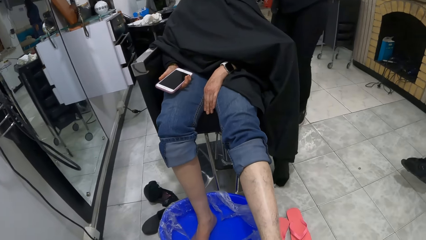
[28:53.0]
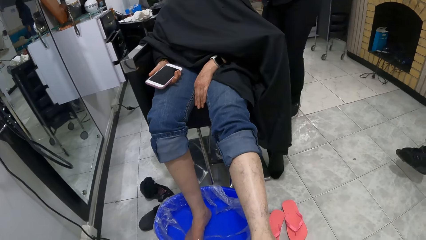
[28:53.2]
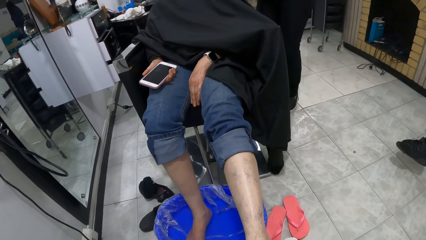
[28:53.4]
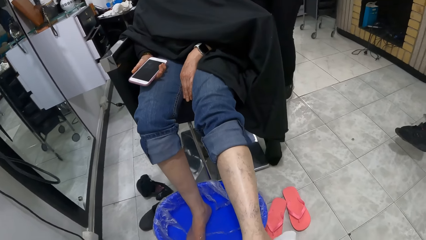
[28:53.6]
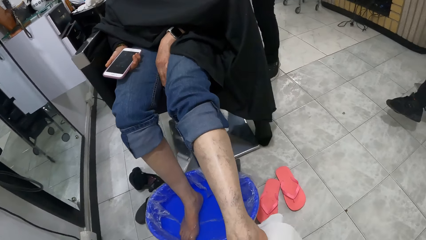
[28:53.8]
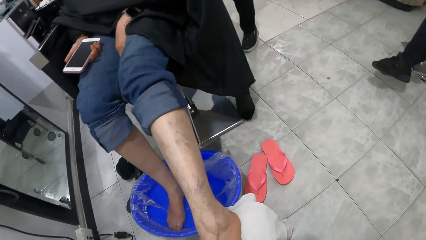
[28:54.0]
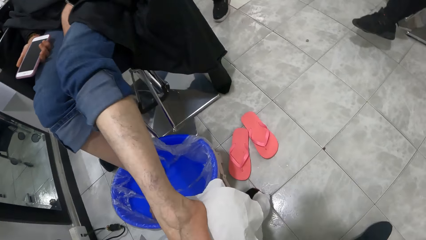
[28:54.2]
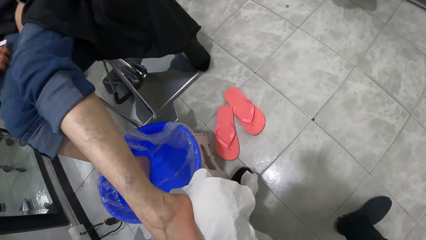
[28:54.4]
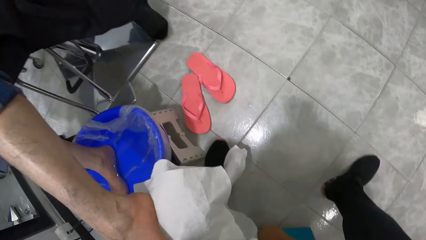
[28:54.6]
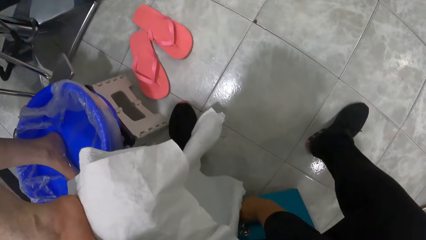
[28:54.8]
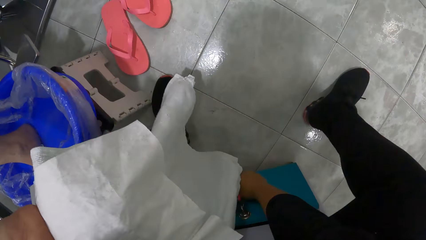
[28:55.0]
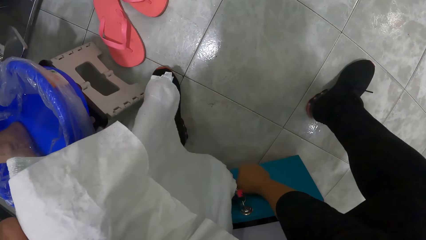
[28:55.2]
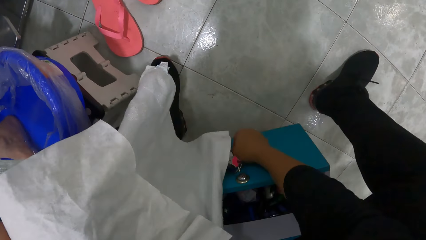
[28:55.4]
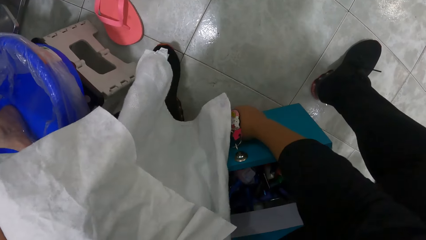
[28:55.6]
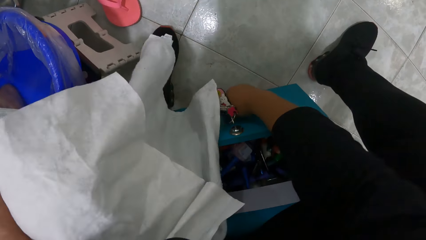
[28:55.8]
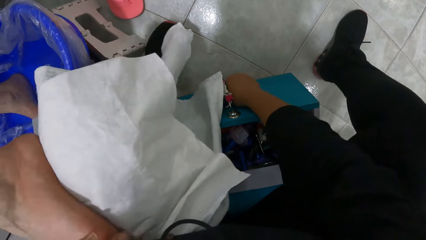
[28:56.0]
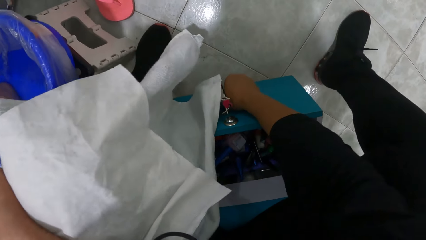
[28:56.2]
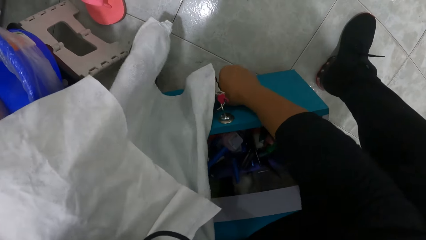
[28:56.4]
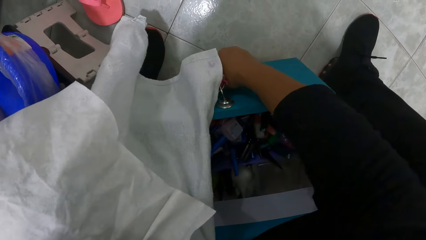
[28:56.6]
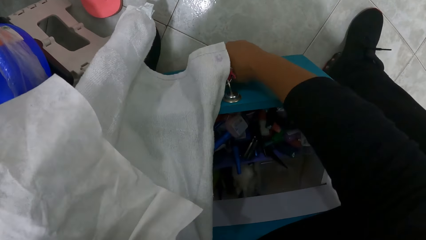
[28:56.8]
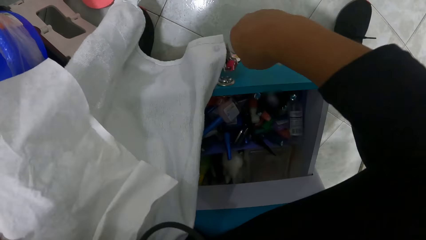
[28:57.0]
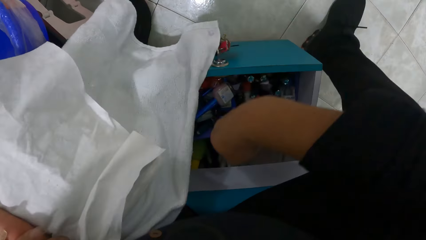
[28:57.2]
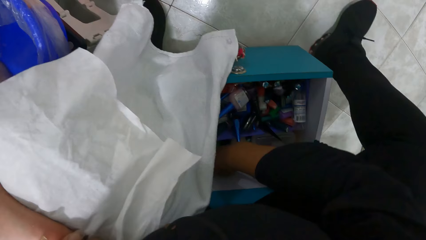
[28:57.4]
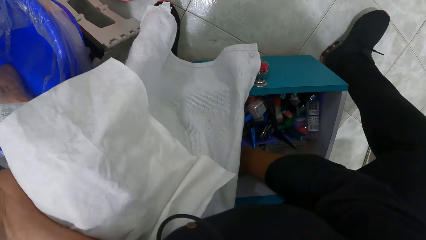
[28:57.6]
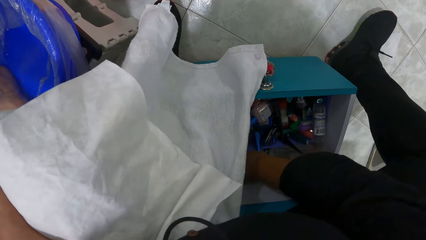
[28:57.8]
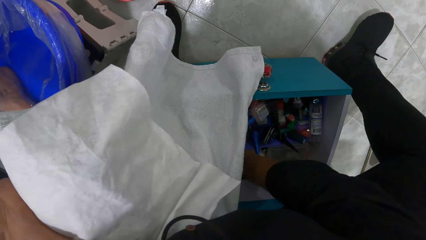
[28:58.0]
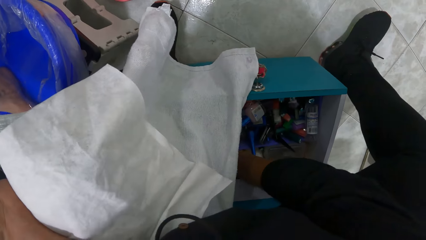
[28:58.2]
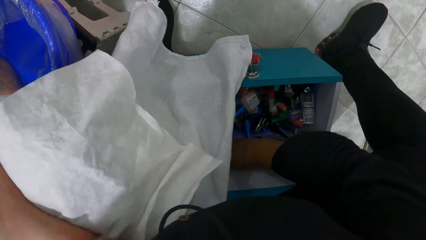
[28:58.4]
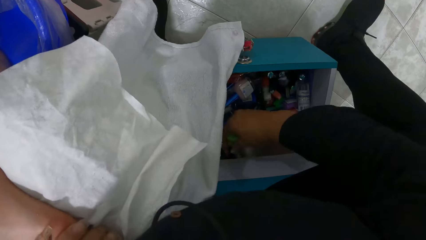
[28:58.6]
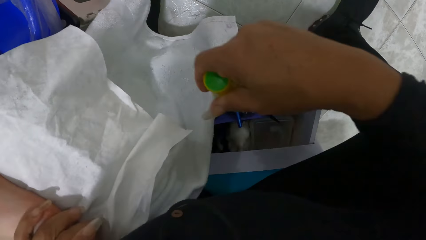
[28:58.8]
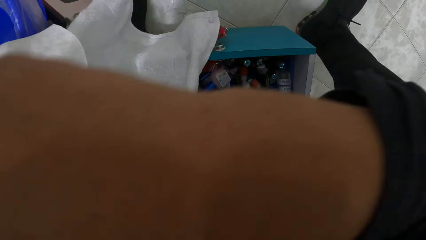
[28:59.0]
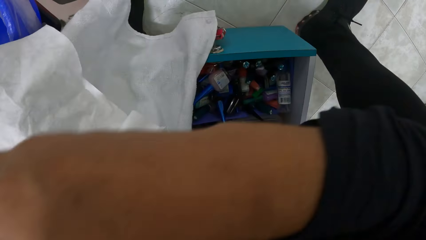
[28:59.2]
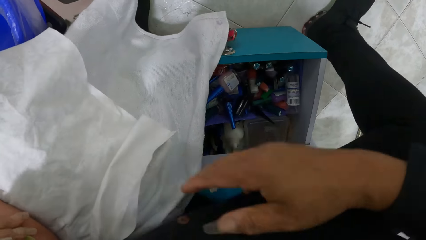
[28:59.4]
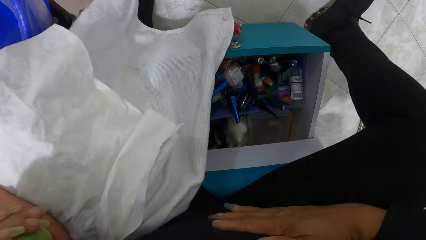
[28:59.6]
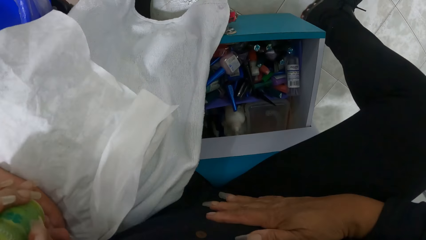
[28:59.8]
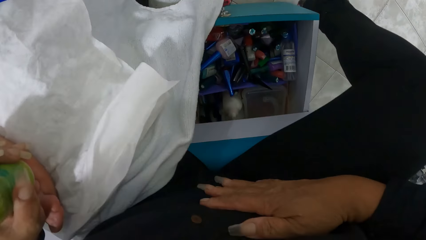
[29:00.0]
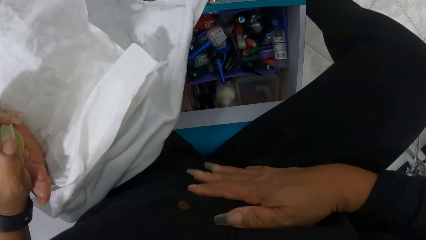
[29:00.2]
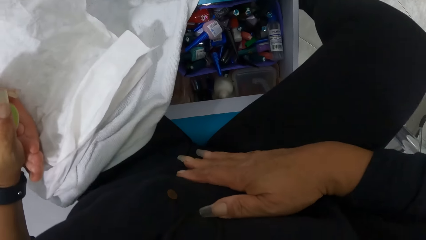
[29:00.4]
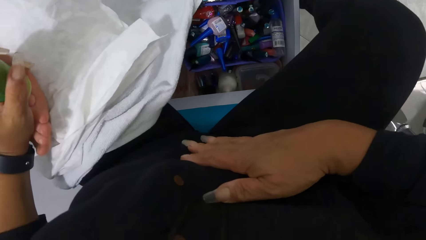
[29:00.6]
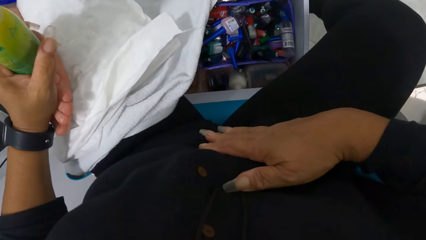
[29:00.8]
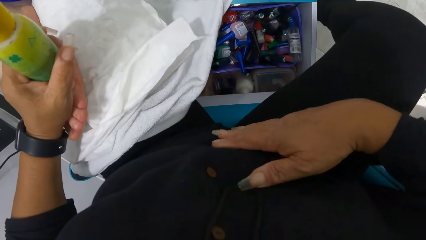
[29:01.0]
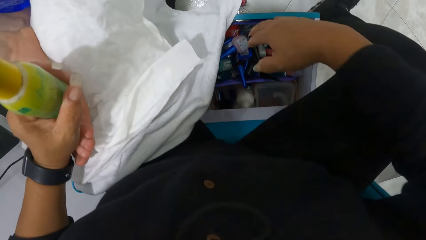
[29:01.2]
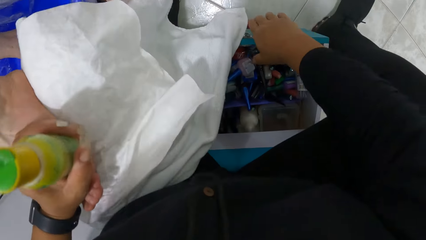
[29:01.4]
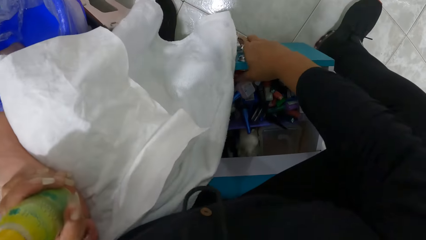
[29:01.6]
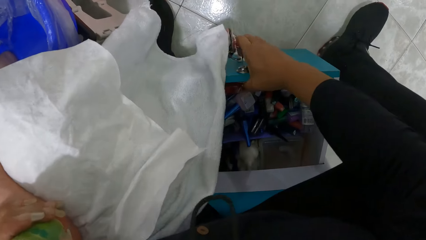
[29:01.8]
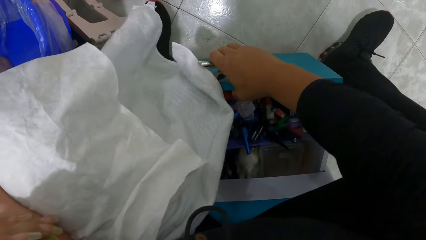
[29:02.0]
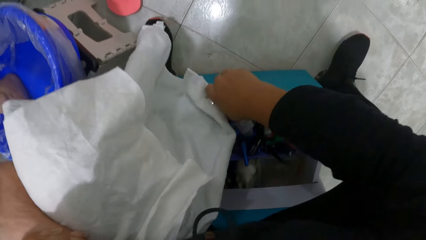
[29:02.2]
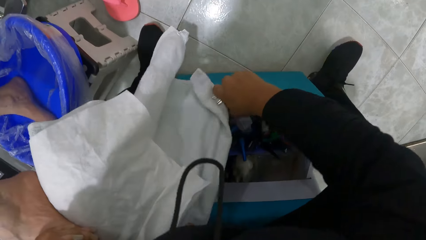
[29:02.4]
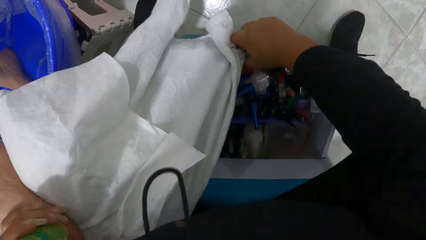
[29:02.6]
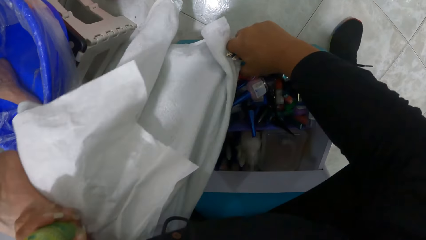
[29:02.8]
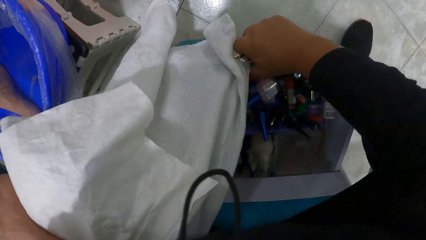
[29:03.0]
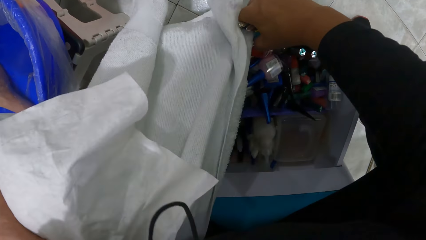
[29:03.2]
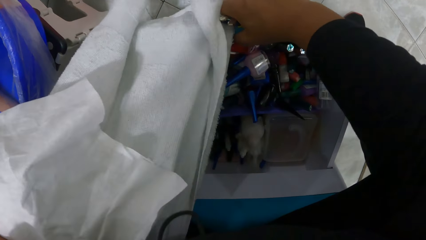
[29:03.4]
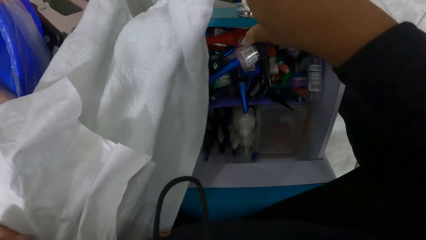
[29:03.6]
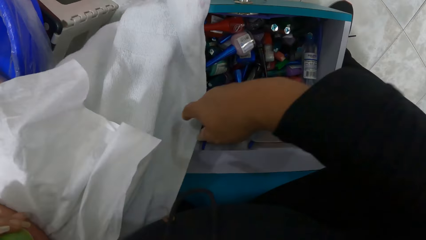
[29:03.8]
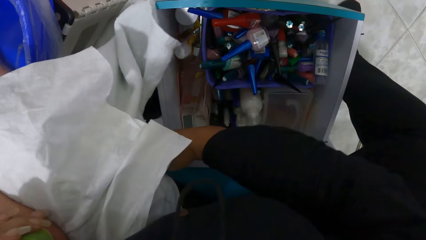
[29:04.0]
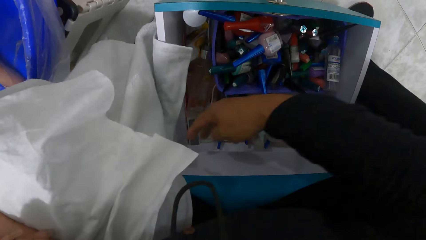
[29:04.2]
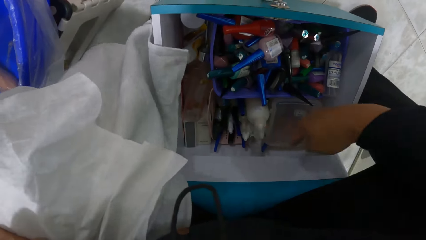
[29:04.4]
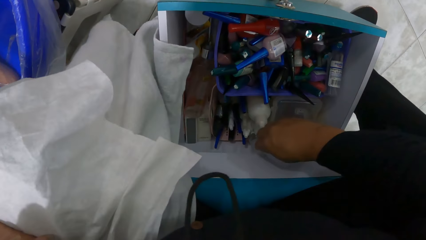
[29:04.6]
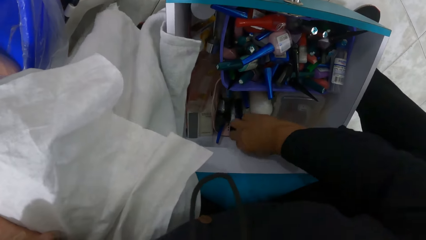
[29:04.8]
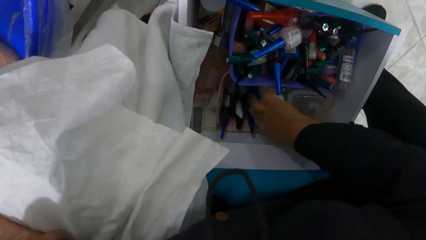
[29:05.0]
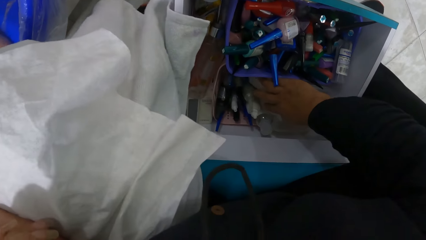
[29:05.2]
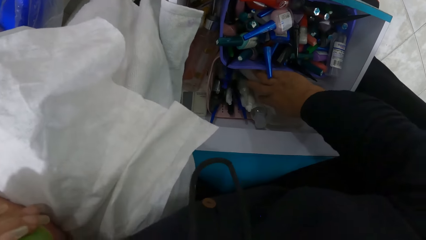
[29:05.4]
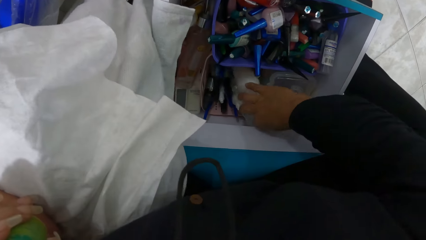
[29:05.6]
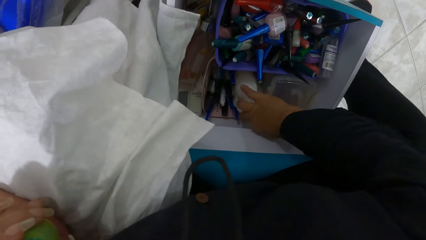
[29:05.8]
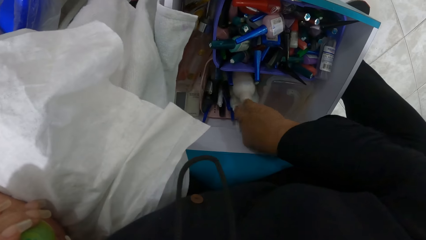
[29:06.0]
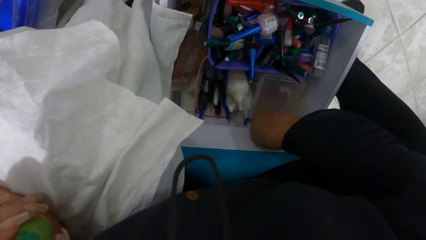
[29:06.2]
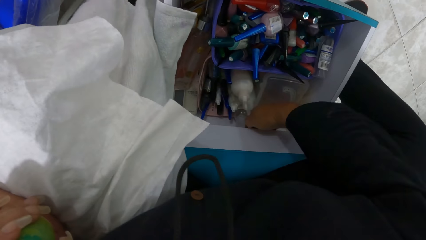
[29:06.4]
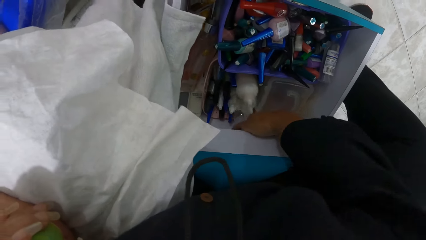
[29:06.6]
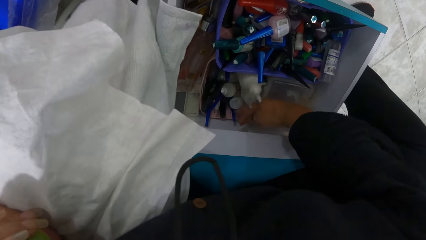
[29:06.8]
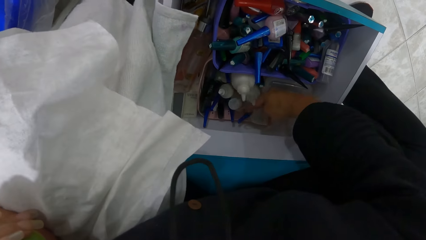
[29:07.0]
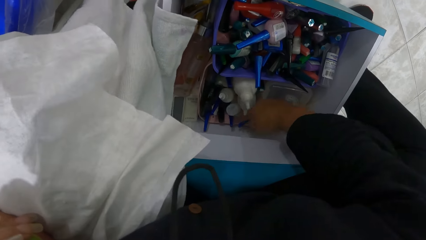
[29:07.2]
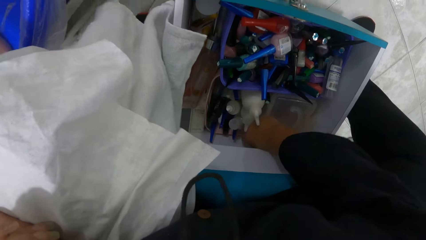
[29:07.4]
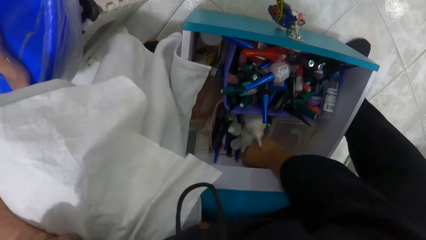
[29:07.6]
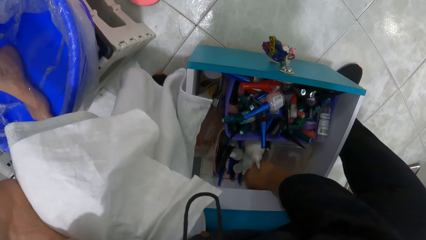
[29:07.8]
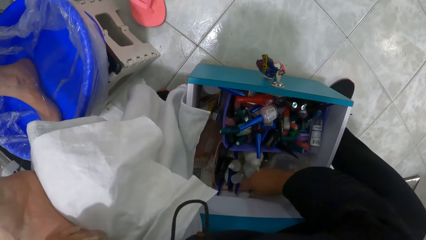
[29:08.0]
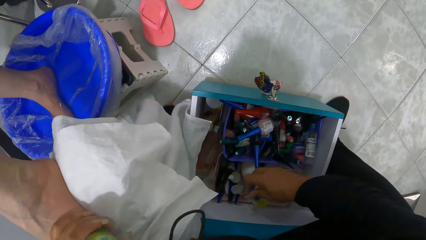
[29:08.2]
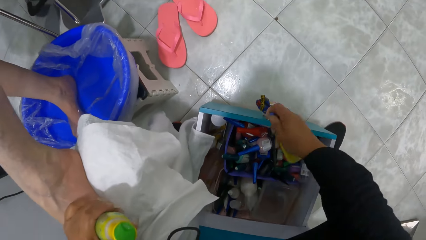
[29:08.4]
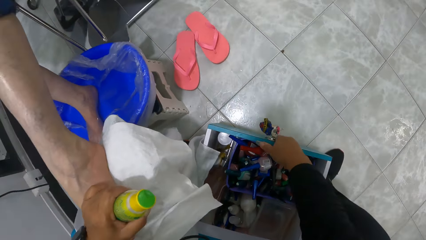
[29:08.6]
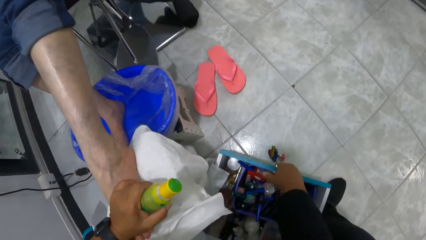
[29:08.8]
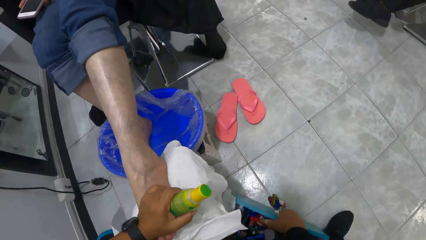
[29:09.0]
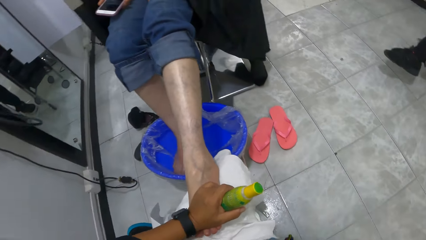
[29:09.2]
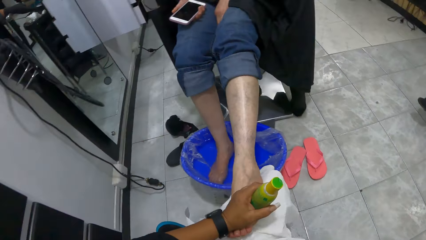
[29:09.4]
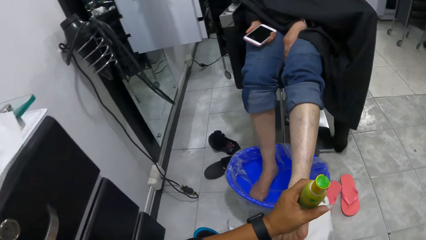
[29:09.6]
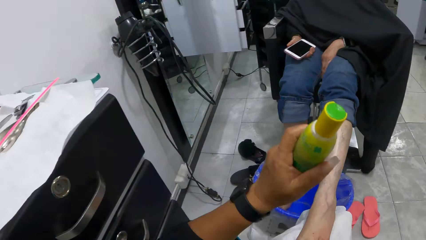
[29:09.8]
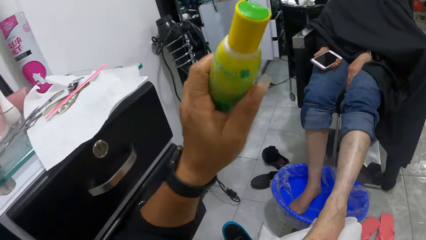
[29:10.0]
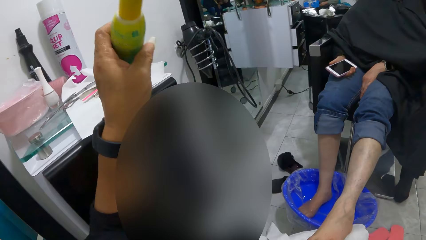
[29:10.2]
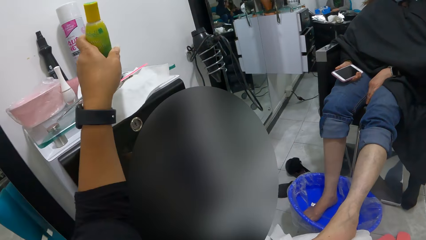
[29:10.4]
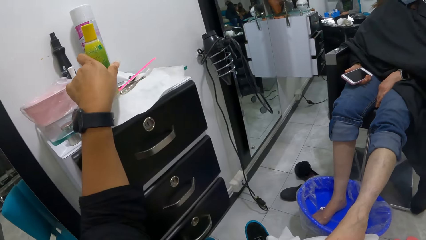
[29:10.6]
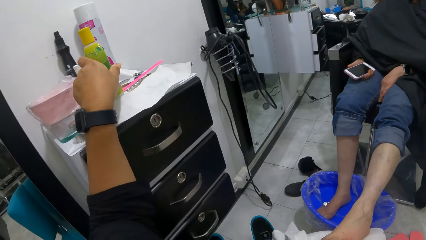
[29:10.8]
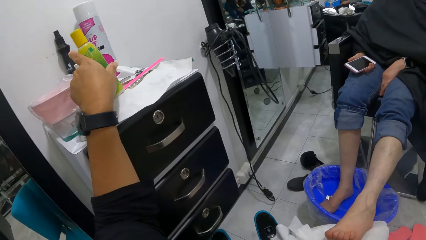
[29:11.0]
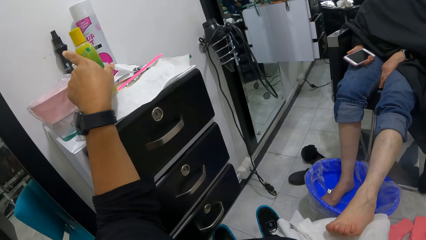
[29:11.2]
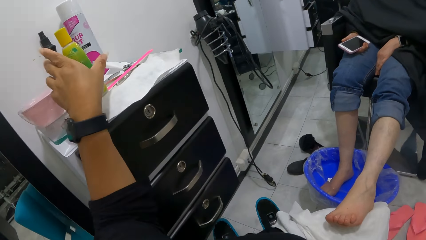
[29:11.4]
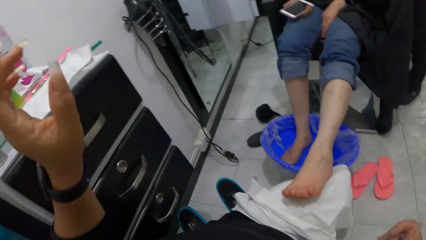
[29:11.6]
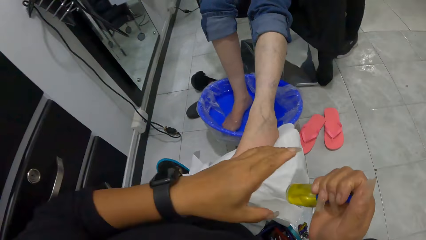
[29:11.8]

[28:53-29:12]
The camera wearer opens a box with her right hand. She pulls the box. She takes a bottle of foot cream from the box with her right hand. She holds the bottle of foot cream in her left hand. She pulls the box with her right hand. She adjusts the towel on her thigh with her right hand. She searches through the box with her right hand. She takes a bottle of cuticle oil from the box with her right hand. She closes the box with her right hand. She places the bottle of foot cream on the tissue on the shelf with her left hand.
